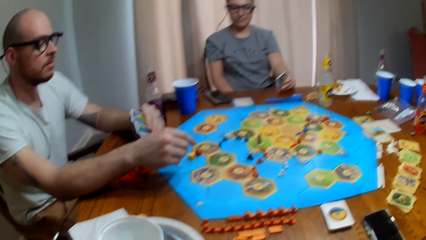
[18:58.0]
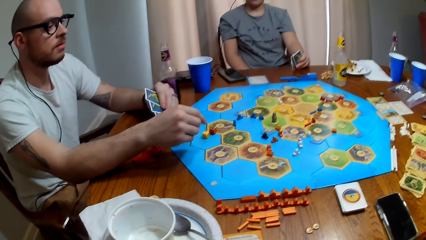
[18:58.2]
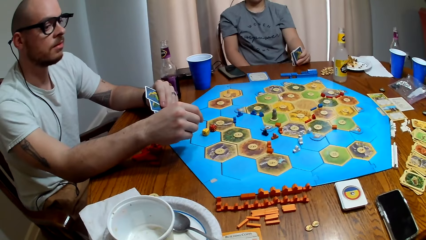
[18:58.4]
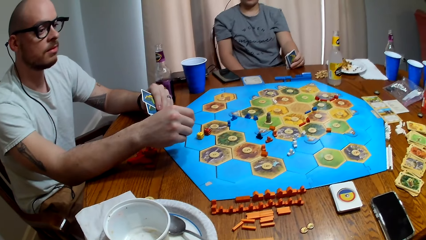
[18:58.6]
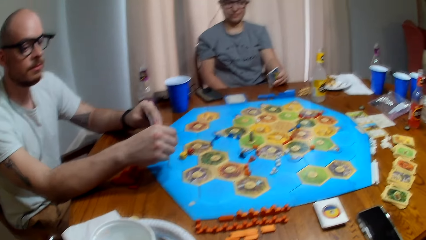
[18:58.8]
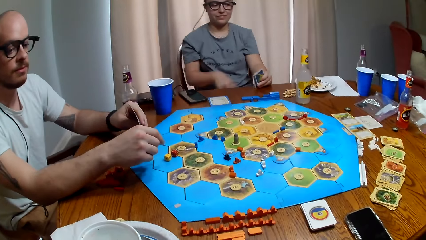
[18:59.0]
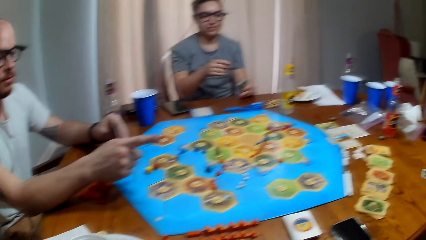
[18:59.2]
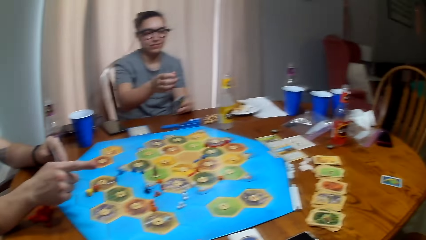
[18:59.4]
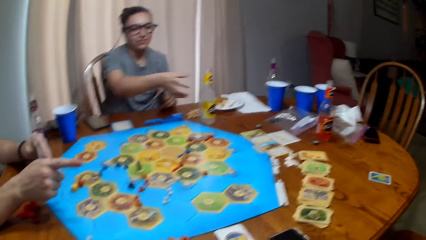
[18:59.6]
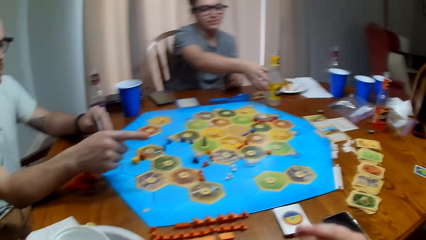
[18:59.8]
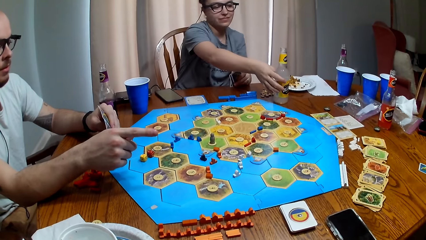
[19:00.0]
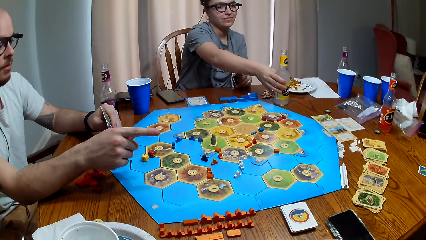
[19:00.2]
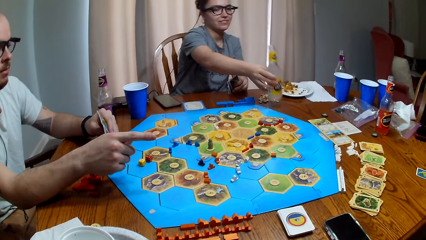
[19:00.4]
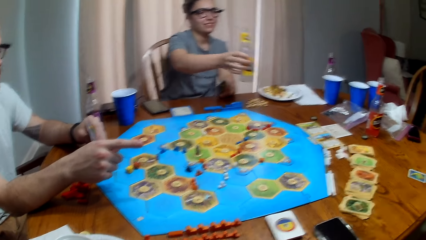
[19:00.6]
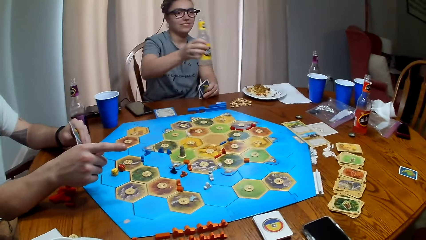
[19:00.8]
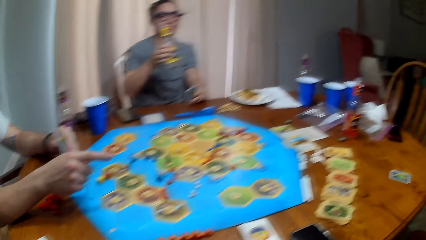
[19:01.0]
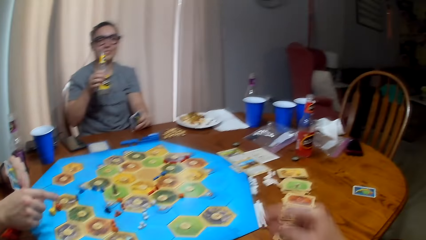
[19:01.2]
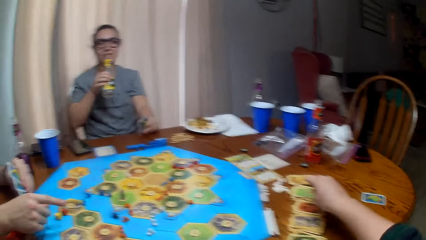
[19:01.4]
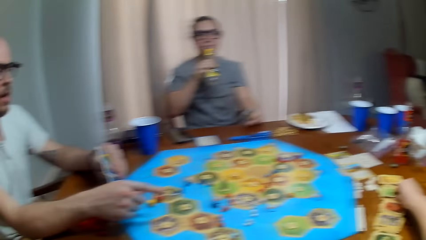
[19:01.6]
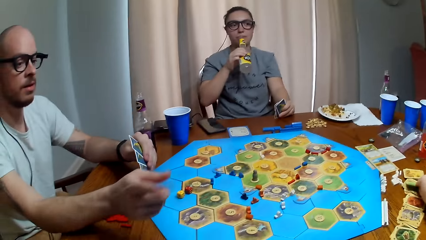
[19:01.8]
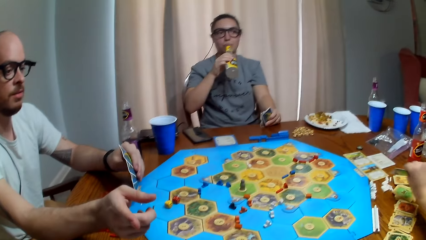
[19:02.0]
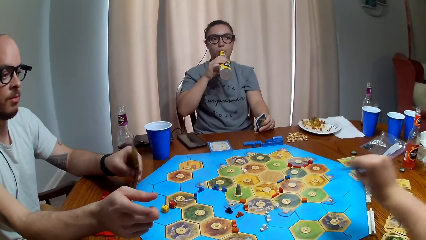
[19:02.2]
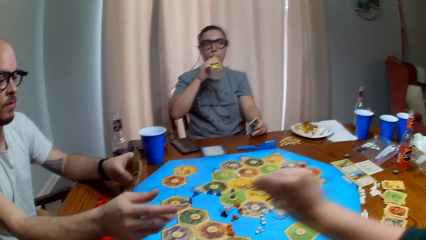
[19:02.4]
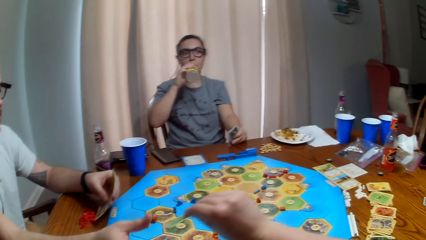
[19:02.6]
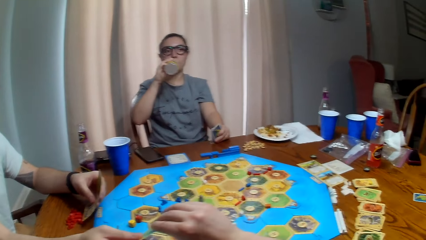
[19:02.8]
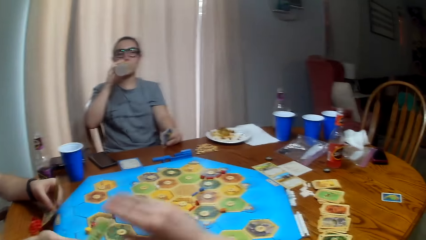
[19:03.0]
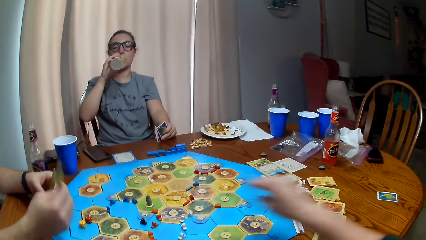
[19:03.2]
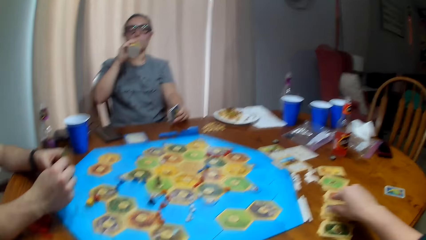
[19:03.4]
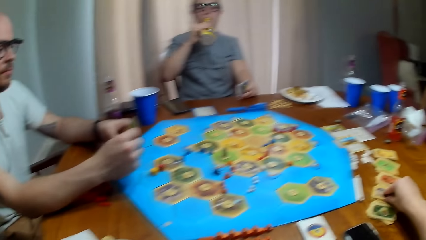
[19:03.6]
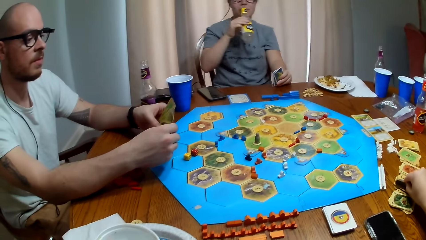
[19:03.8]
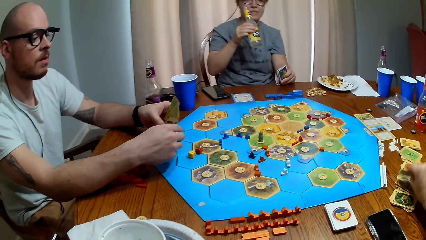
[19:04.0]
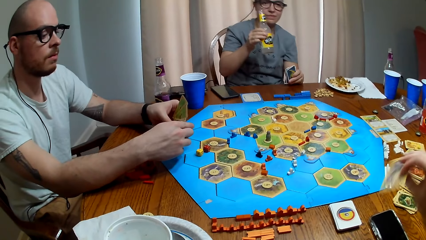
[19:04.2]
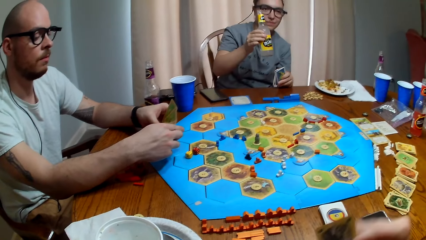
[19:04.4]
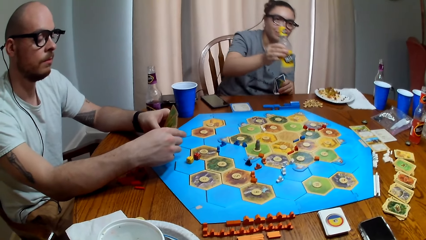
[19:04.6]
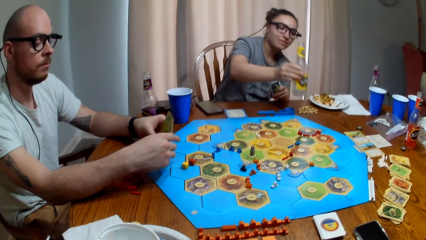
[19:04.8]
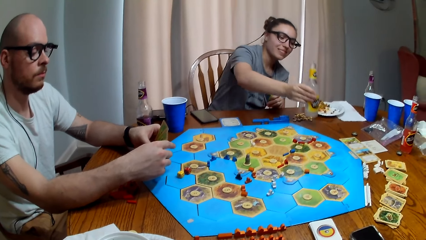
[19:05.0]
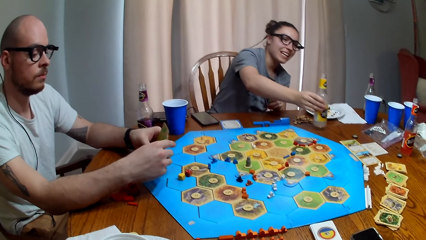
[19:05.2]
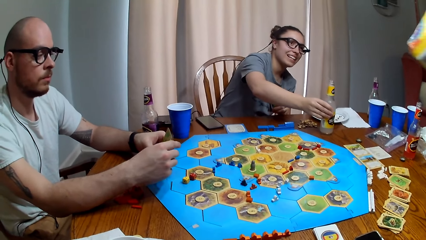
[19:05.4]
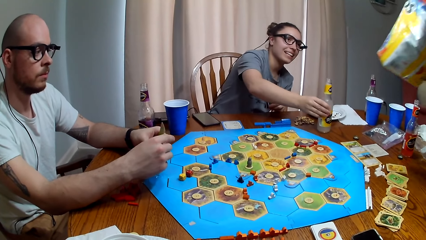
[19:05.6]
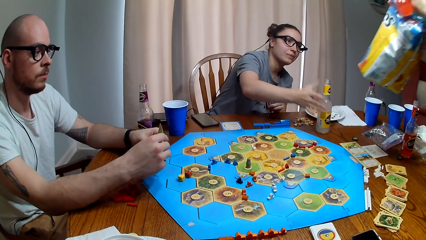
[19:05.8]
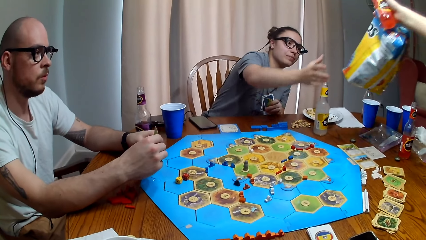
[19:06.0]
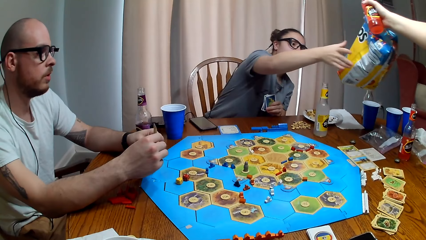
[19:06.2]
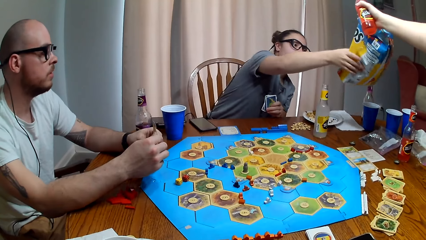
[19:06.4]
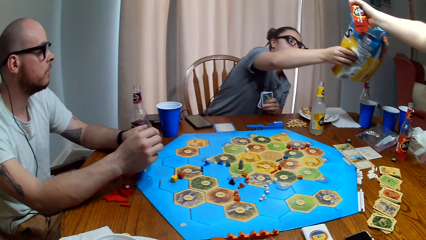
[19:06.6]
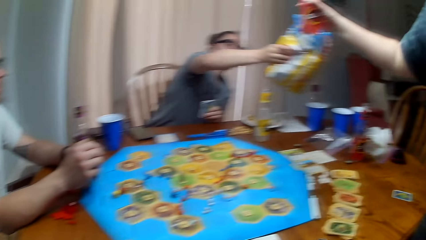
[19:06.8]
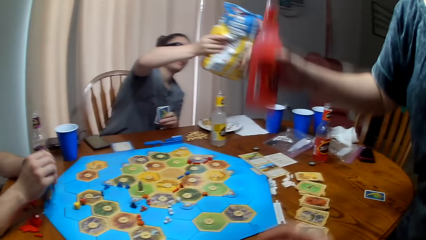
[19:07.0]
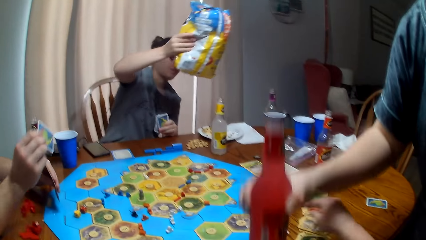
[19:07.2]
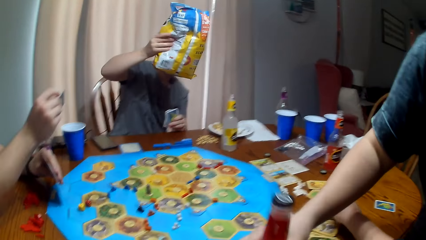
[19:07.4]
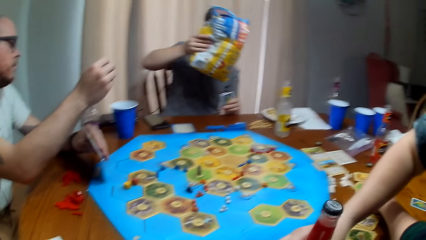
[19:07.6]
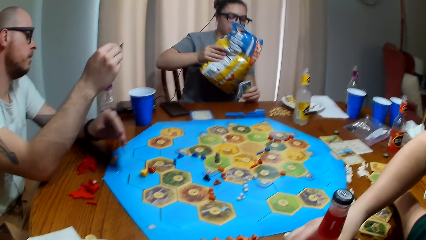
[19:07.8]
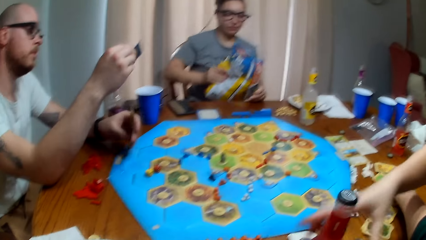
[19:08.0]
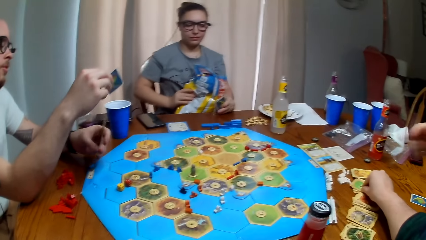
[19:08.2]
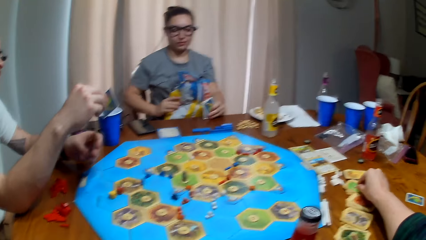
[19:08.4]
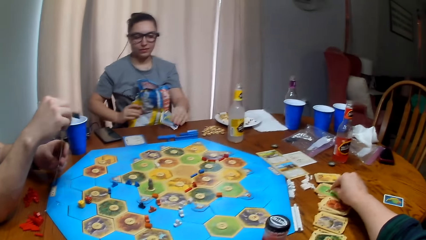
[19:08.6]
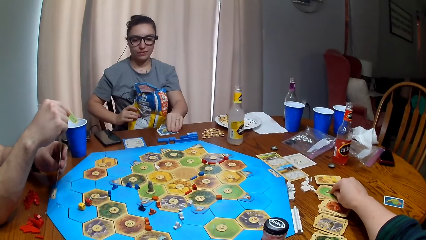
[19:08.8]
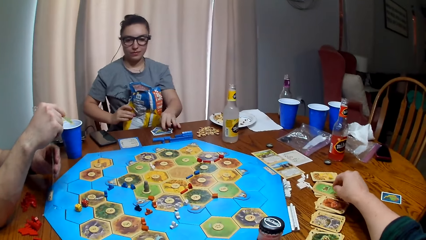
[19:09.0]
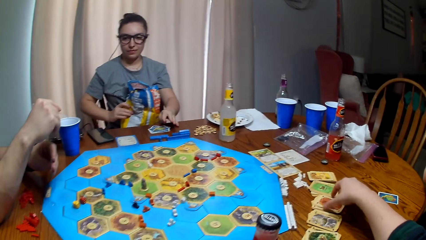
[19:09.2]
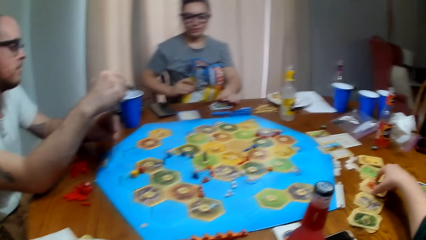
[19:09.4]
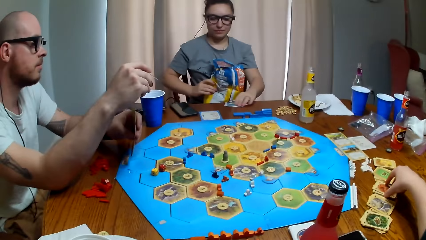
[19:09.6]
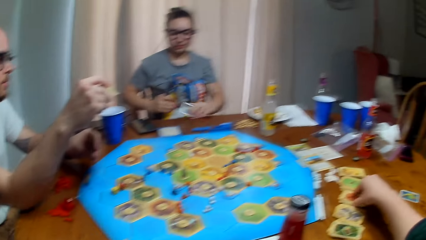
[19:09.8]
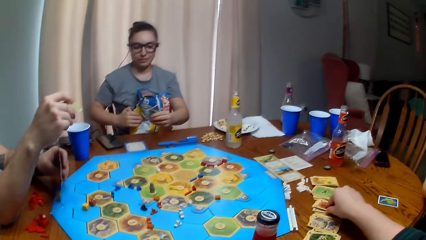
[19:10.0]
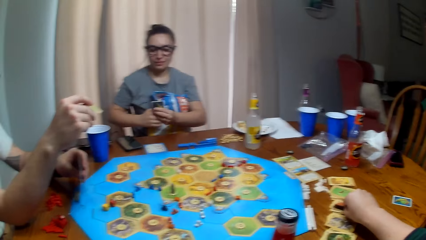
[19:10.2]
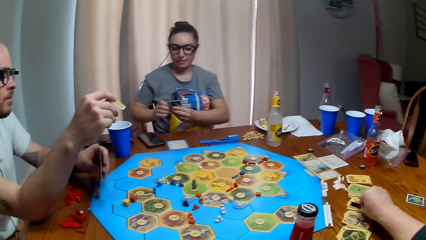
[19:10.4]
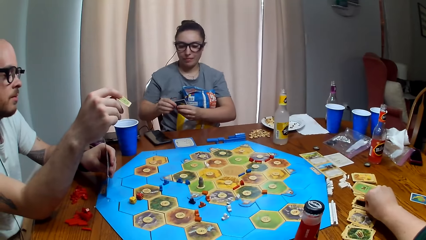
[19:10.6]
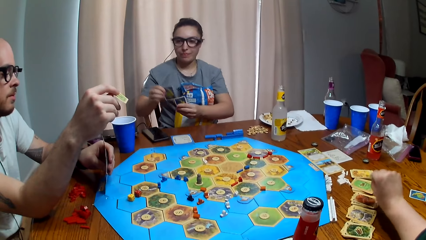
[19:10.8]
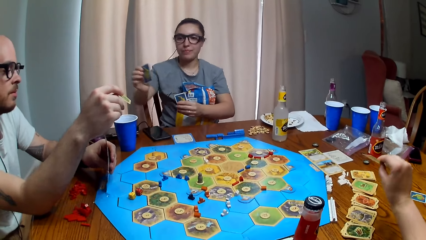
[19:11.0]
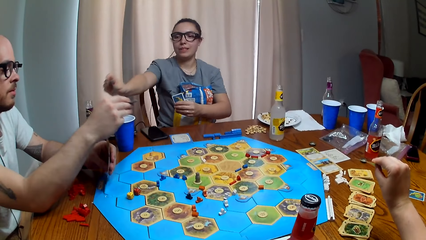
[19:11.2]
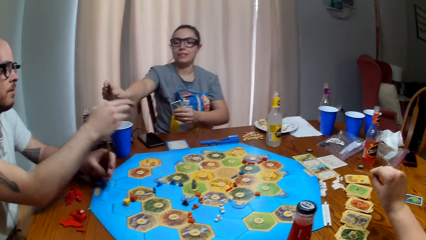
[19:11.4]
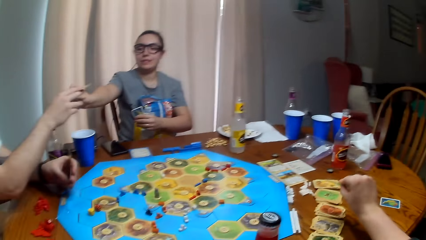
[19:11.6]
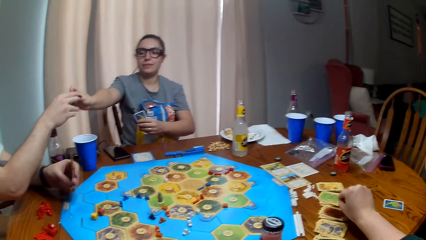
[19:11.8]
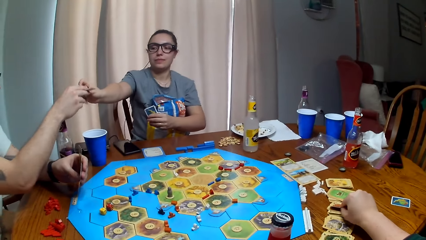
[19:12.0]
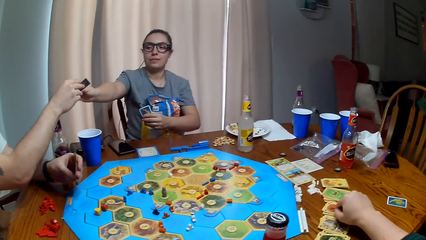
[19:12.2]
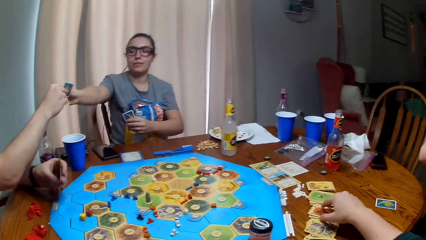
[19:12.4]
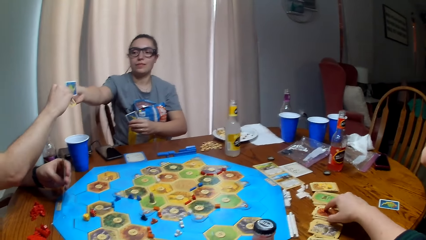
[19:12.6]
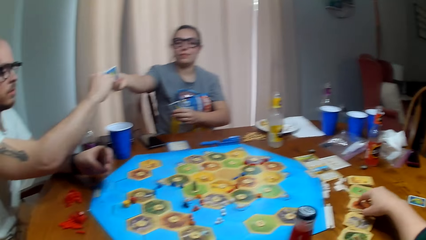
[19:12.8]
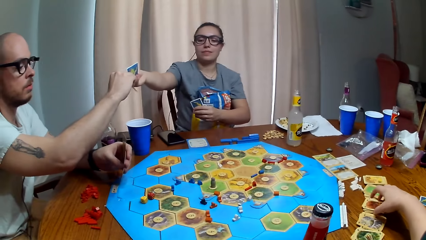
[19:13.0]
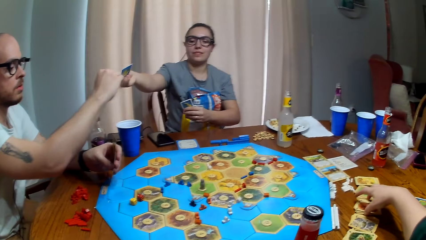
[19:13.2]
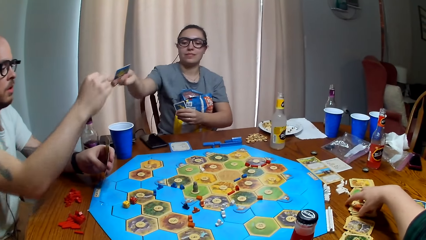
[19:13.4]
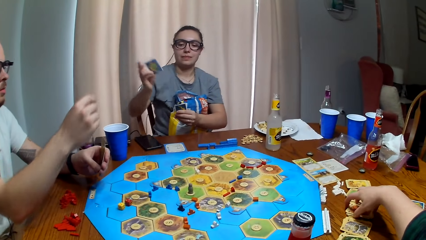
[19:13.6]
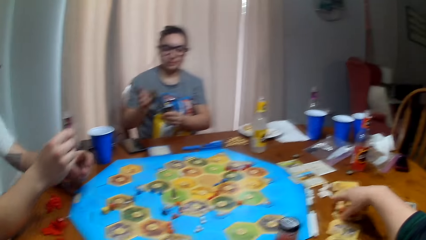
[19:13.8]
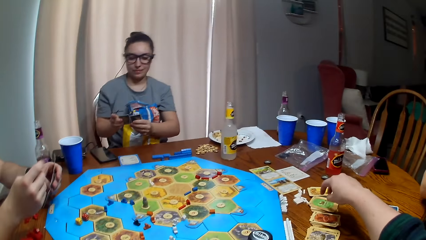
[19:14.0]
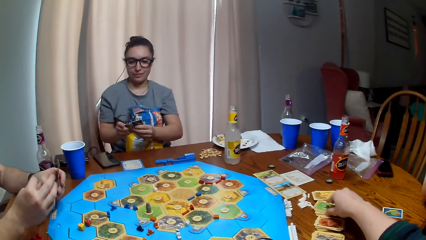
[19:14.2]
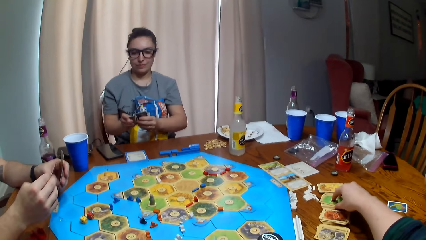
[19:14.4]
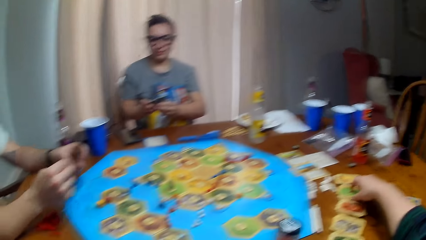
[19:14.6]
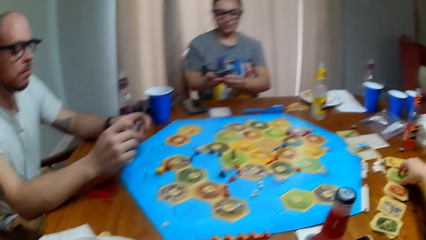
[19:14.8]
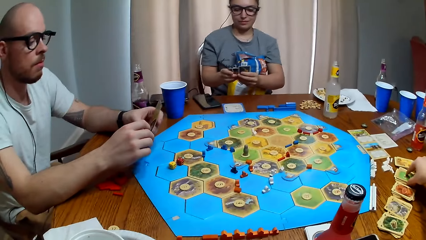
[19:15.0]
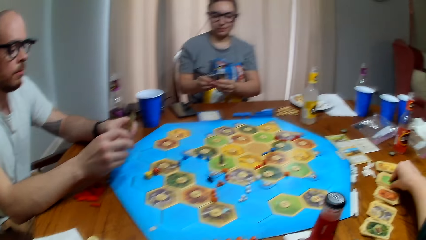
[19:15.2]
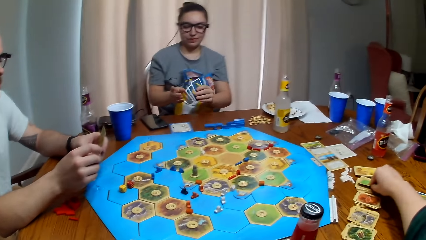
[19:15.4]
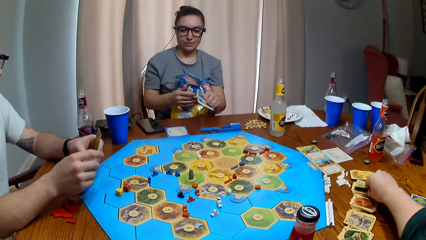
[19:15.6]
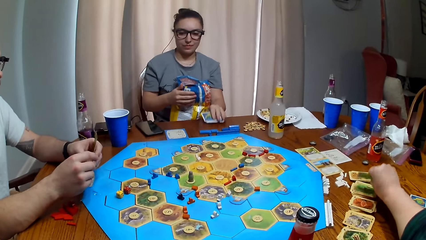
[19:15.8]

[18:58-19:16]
The camera wearer talks. A person points at the cards on the table. Another person takes a sip of her soda. The camera wearer picks up cards on the table and gives the first person cards. They pick up cards on the table. A third person gives the second person a bag of crisps. The third person hands the camera wearer a bottle of soda. The camera wearer picks up cards on the table. The first person talks. The second person gives the first person a card. The first person gives the second person a card.
